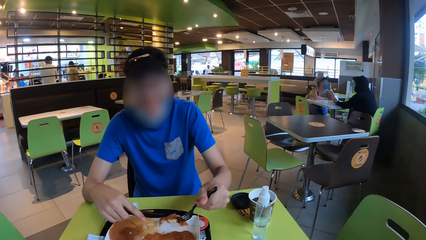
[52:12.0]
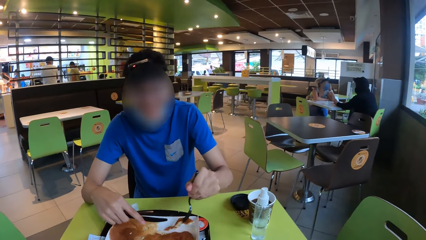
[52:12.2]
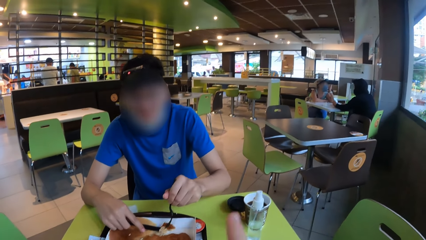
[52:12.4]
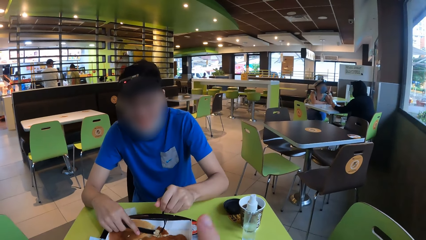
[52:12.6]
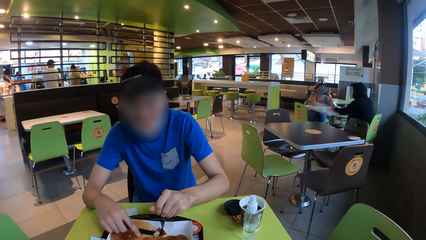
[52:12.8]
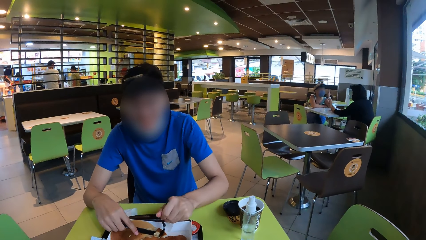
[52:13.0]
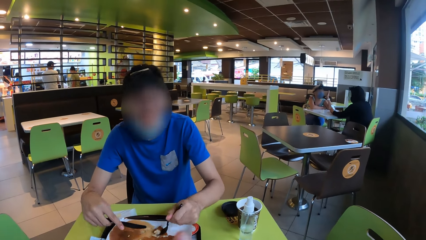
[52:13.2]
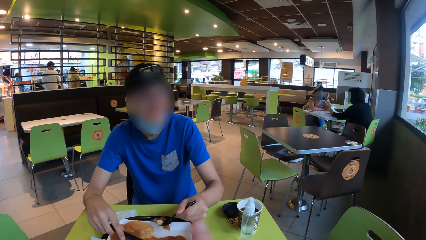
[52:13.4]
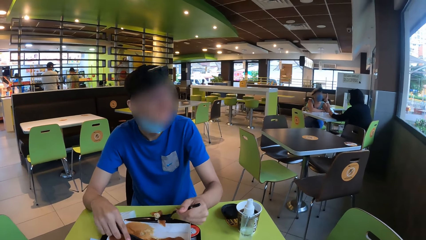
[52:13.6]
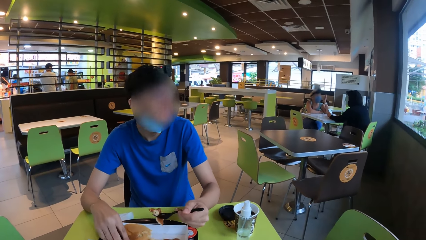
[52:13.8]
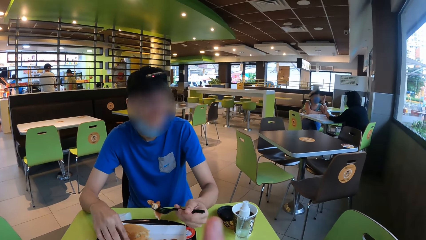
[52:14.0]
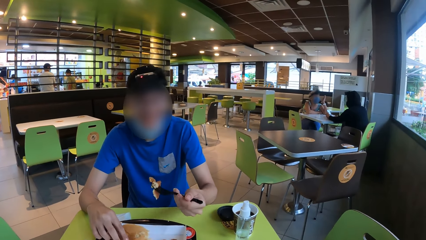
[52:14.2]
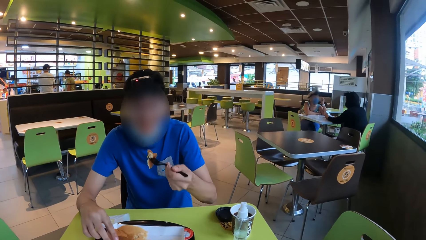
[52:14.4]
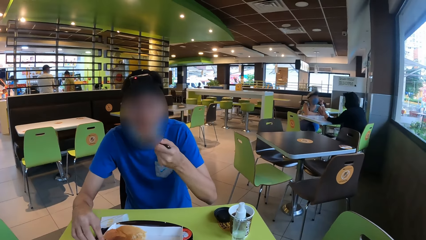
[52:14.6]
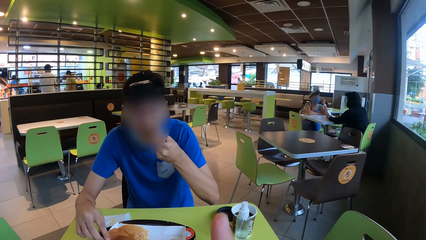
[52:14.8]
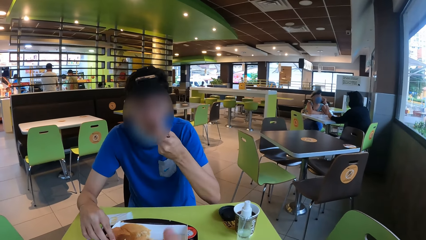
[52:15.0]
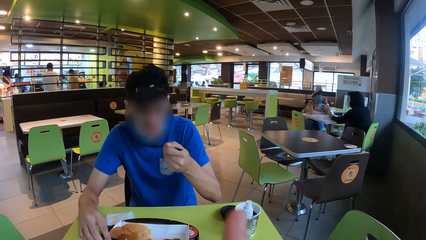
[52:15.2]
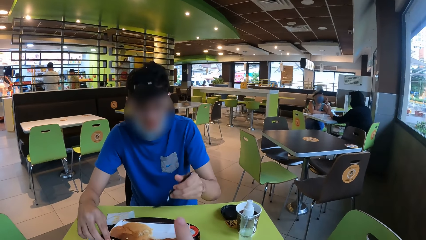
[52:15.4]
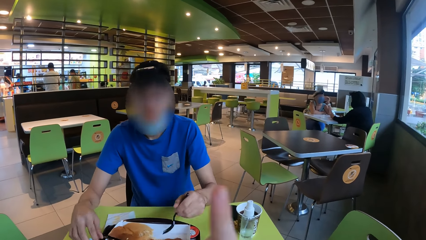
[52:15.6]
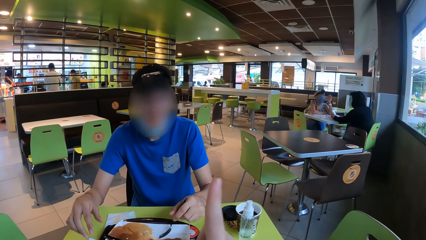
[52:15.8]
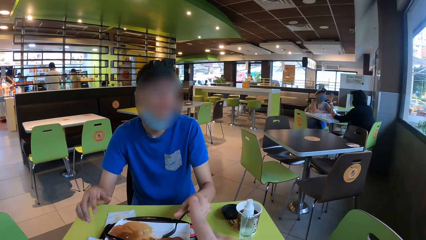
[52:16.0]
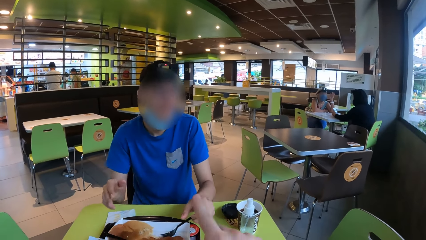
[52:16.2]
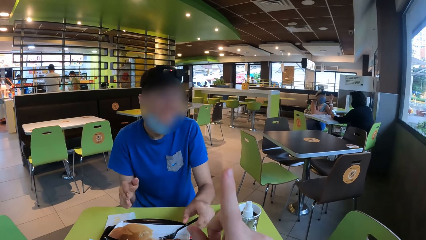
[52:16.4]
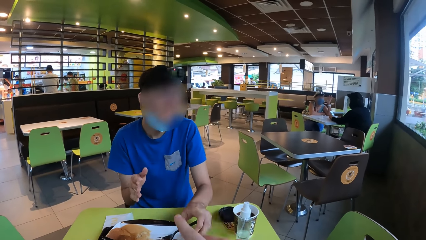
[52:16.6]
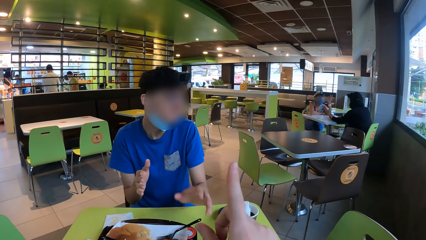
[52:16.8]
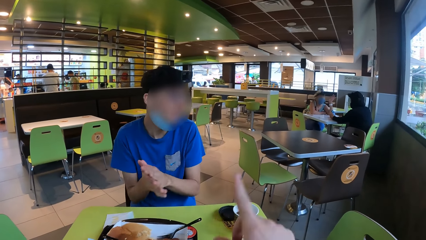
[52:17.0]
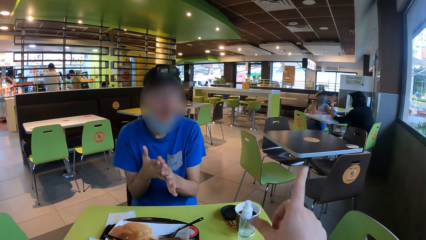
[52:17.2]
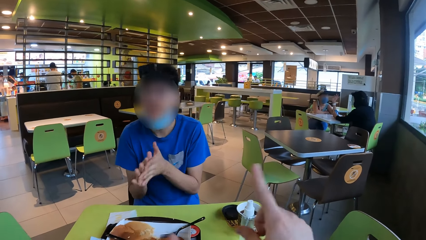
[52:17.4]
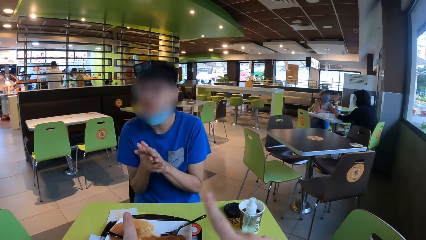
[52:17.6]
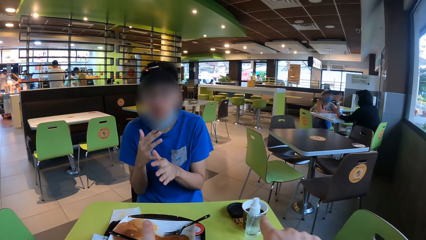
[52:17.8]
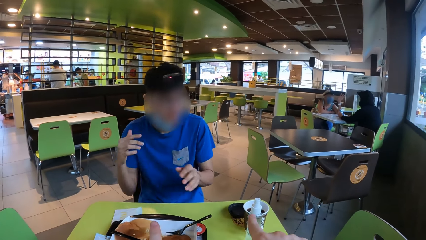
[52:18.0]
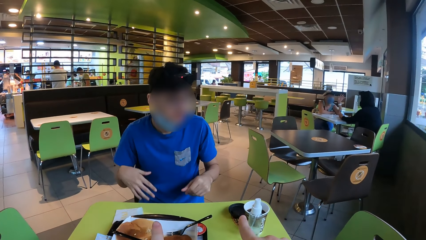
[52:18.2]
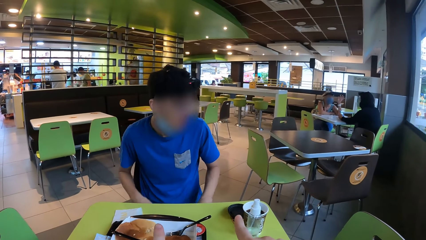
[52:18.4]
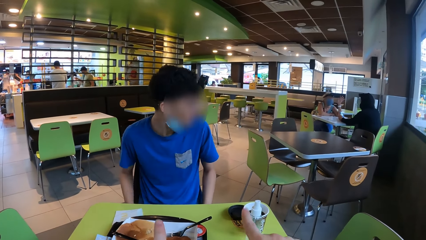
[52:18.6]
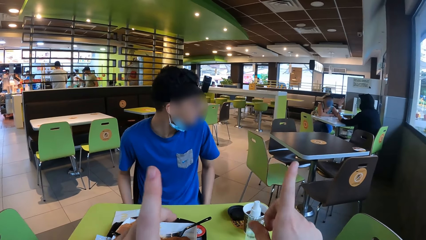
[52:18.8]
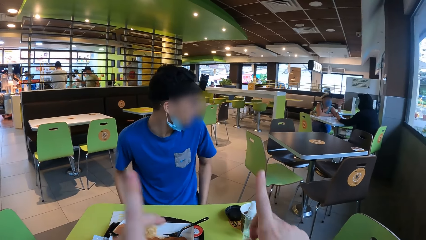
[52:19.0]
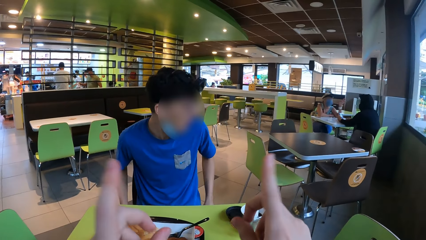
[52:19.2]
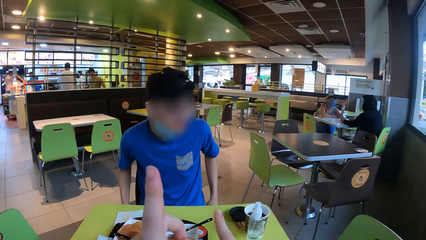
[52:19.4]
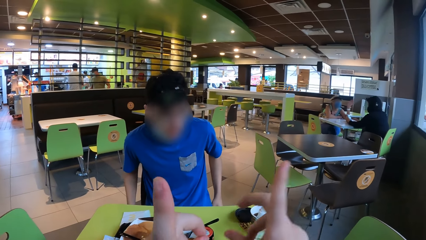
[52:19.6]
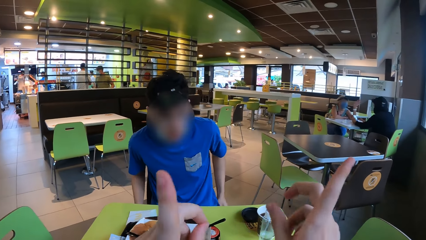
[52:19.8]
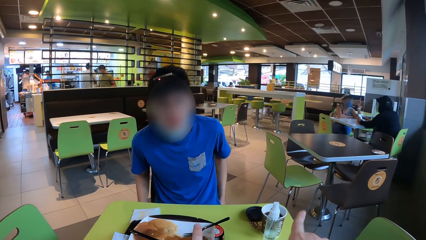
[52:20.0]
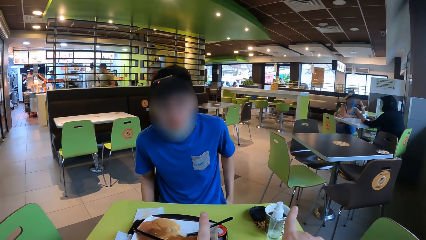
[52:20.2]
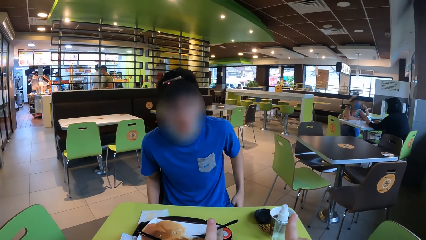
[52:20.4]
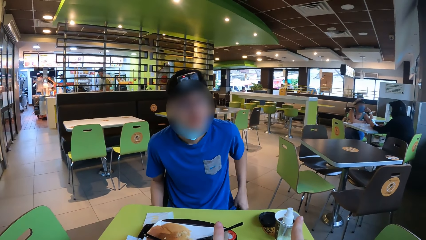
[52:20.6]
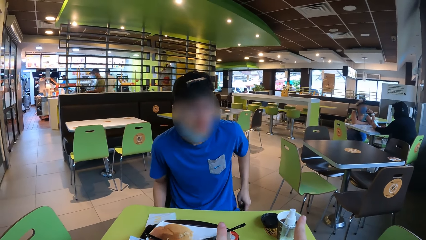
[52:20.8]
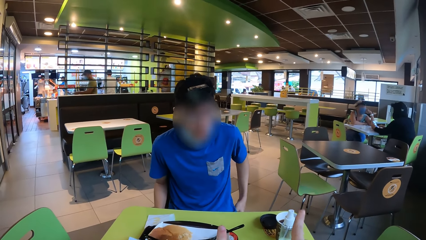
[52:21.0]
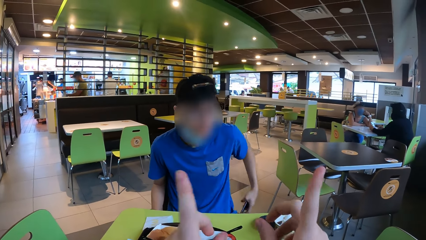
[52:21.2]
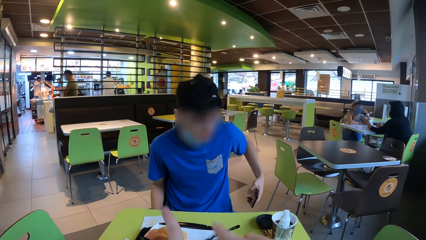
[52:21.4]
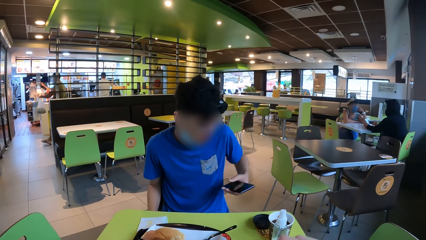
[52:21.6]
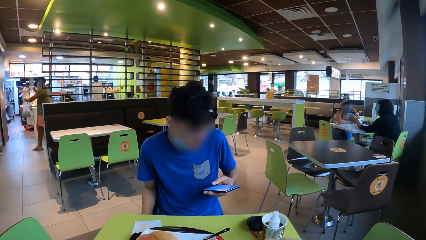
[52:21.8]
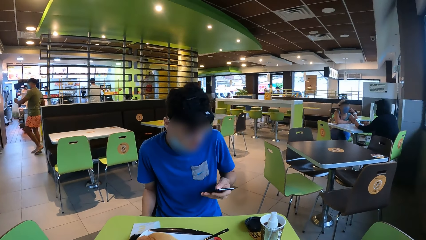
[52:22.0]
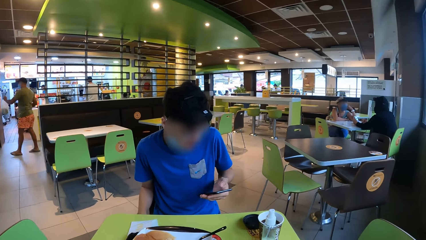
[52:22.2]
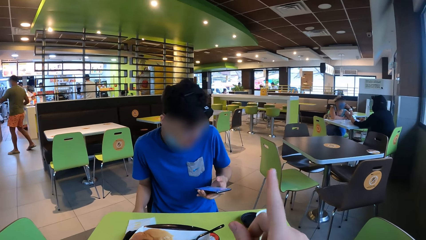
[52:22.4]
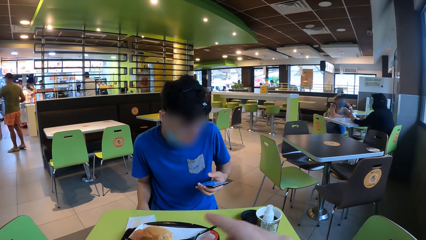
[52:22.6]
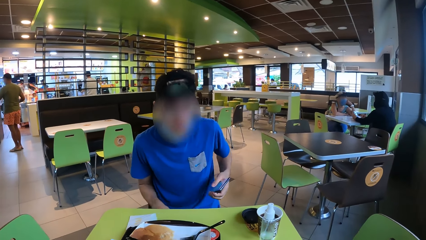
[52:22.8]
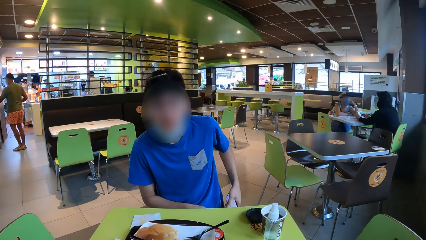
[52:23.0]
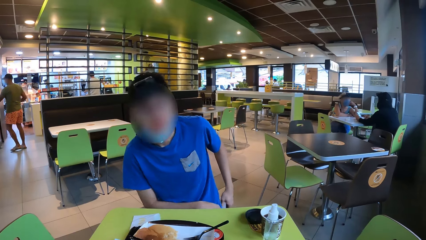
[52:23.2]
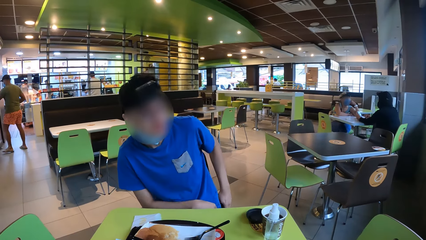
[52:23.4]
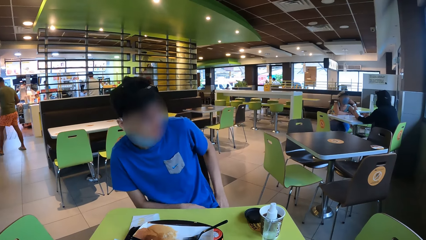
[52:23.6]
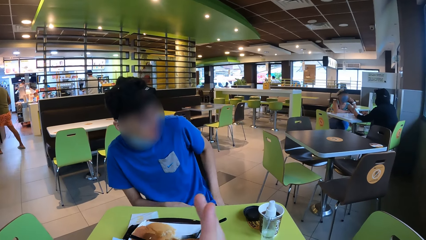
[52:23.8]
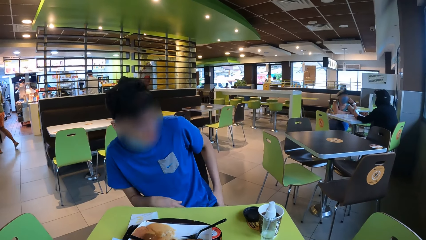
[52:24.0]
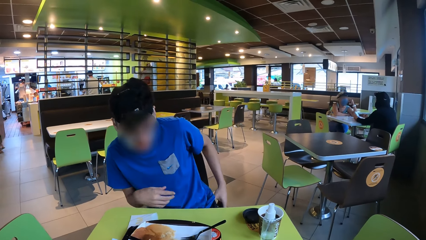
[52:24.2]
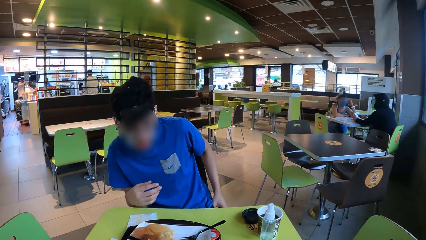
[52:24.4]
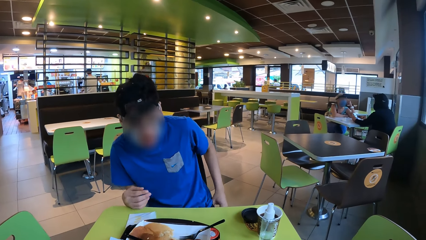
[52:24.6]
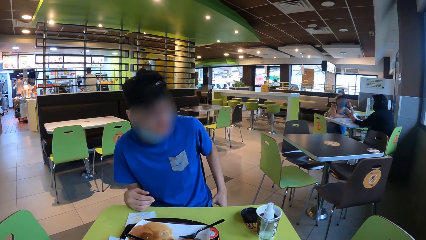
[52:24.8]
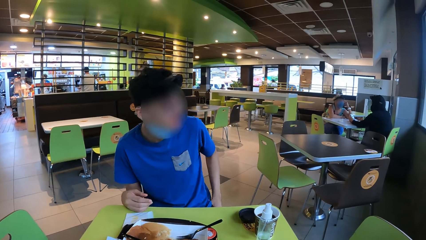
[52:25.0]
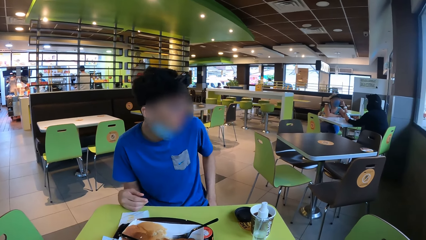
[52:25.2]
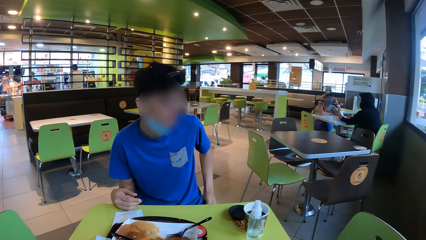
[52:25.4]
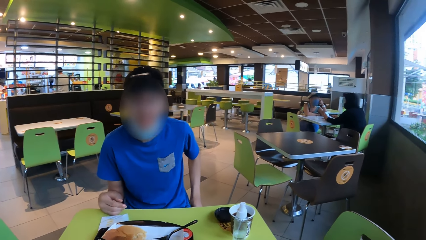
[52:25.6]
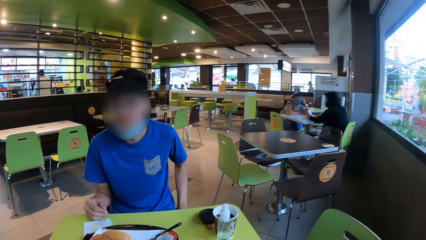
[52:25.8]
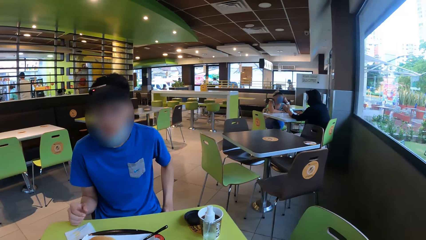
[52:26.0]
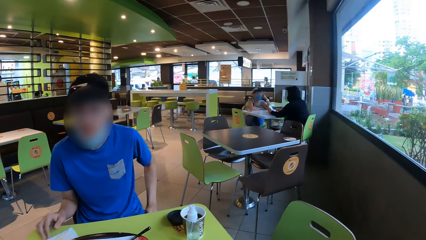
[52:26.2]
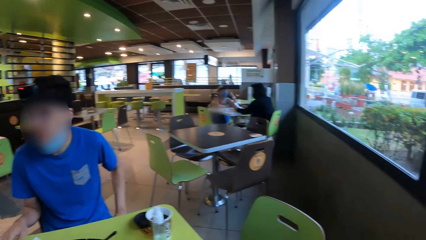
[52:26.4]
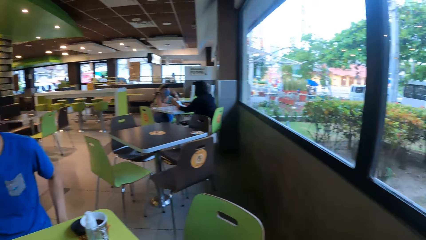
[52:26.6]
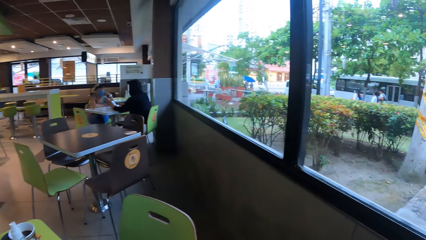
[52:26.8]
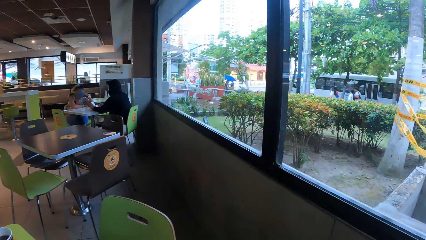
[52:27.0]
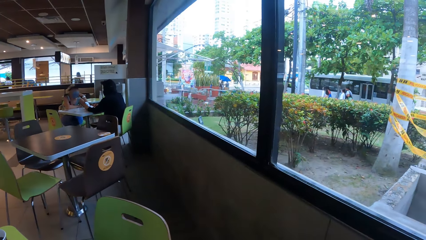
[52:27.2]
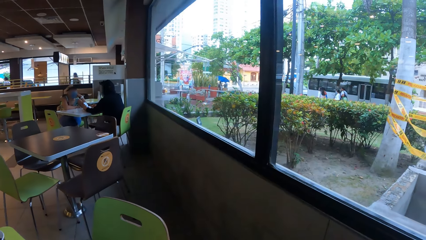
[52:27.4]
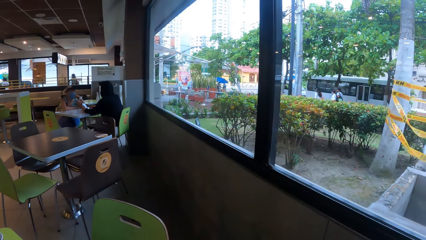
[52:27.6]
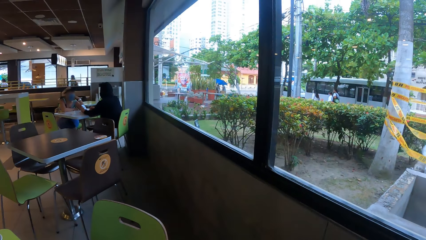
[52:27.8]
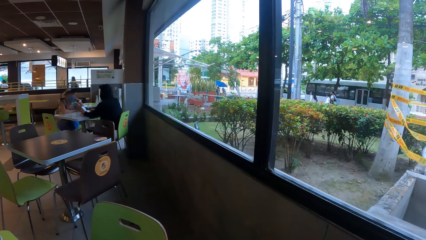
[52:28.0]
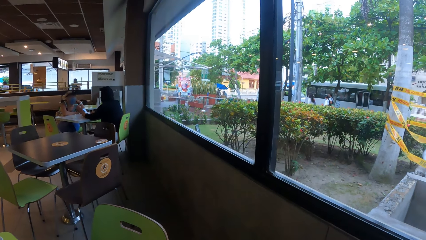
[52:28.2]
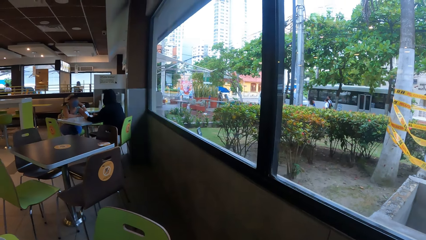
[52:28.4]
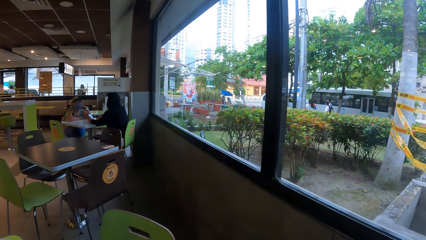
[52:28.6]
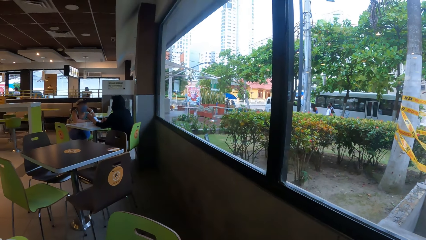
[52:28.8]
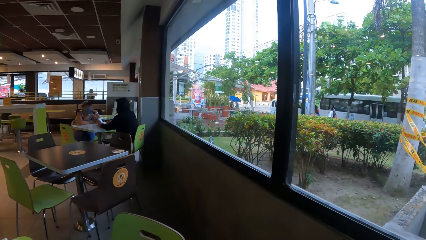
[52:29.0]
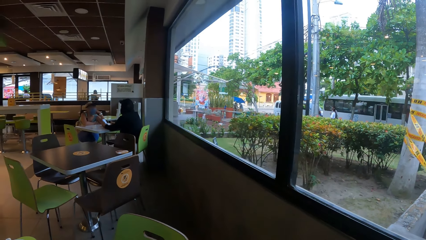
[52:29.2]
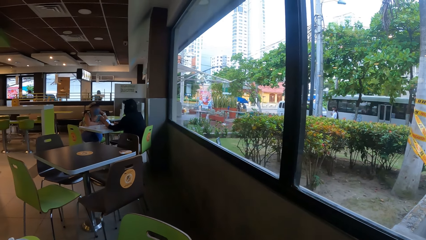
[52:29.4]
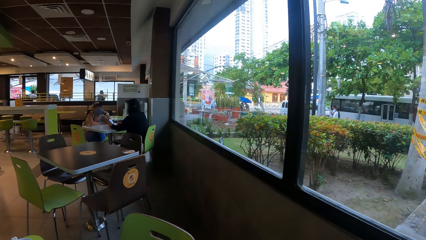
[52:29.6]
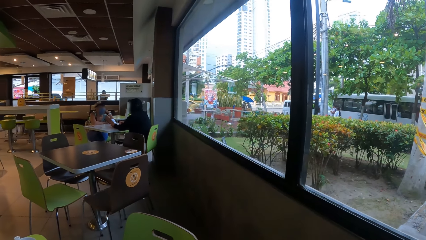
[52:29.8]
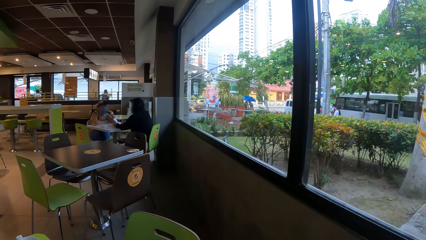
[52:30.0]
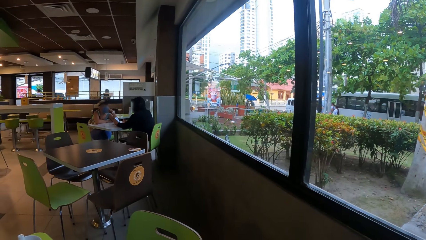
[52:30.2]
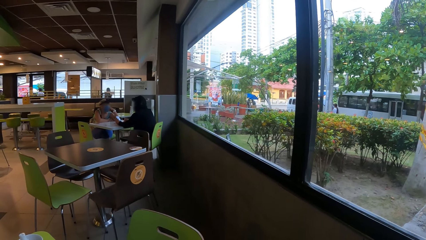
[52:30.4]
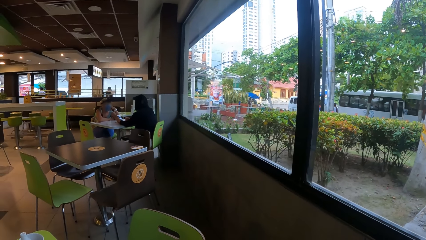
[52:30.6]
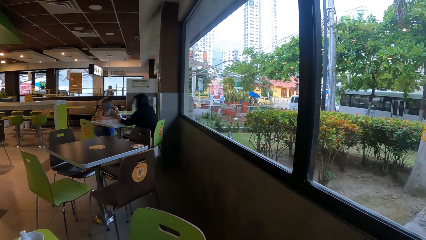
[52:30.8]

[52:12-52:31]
A man places a knife on a snack, eats the snack, puts a fork in a box and rubs hands. The man unpockets a phone, operates the phone and pockets the phone. The camera wearer looks around.
